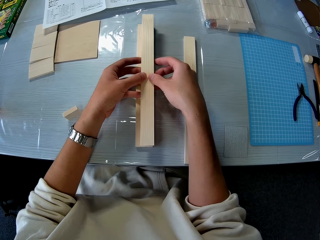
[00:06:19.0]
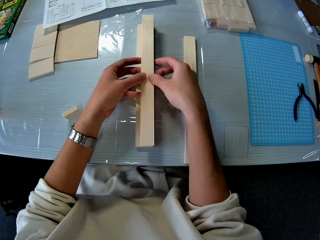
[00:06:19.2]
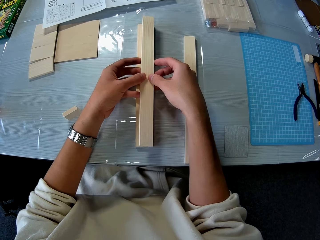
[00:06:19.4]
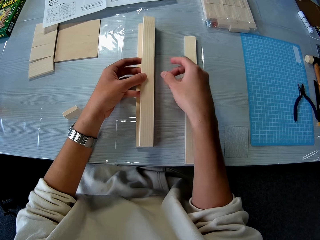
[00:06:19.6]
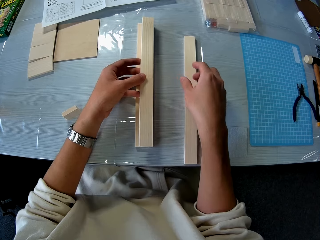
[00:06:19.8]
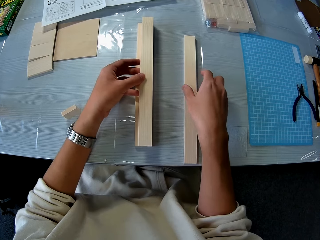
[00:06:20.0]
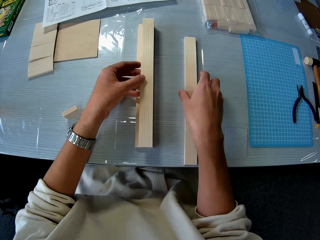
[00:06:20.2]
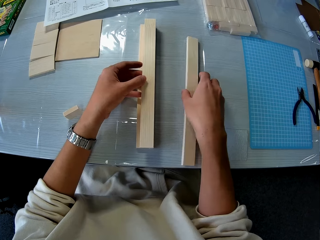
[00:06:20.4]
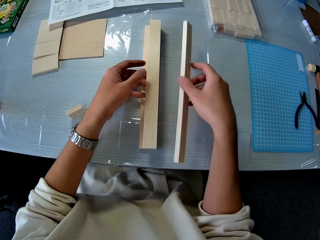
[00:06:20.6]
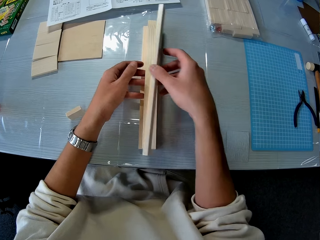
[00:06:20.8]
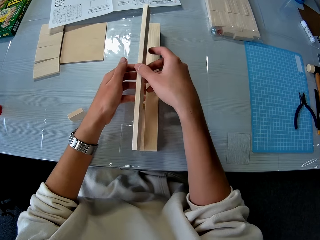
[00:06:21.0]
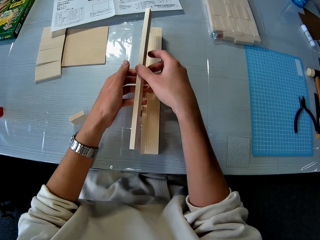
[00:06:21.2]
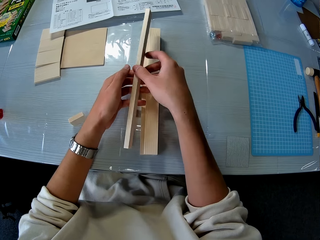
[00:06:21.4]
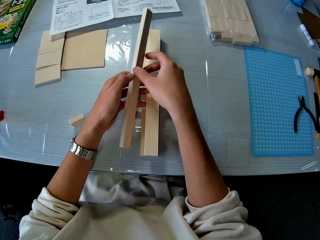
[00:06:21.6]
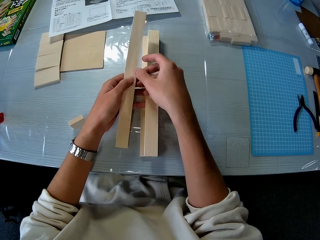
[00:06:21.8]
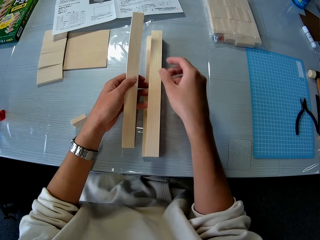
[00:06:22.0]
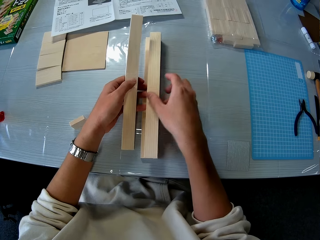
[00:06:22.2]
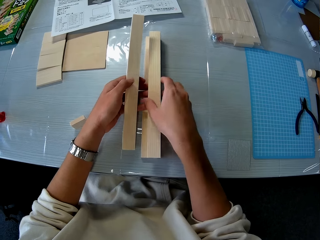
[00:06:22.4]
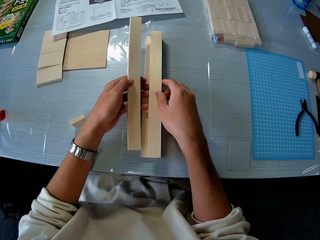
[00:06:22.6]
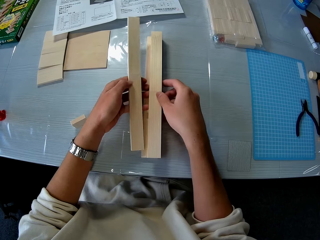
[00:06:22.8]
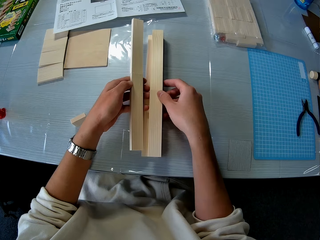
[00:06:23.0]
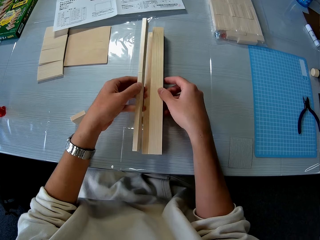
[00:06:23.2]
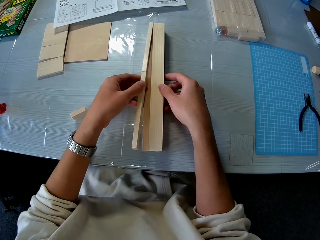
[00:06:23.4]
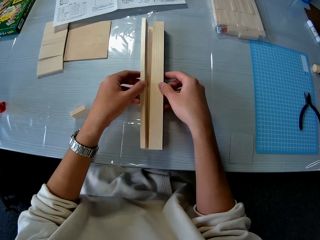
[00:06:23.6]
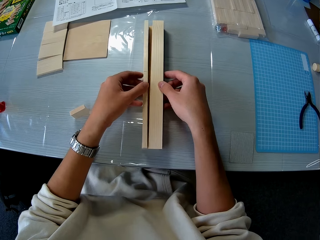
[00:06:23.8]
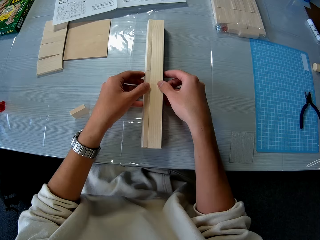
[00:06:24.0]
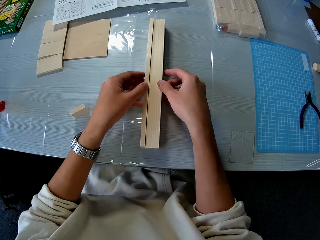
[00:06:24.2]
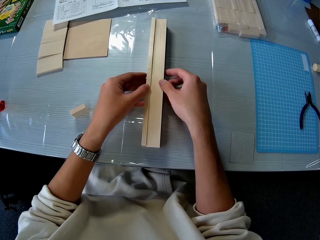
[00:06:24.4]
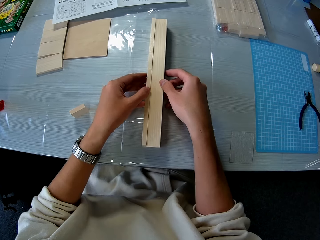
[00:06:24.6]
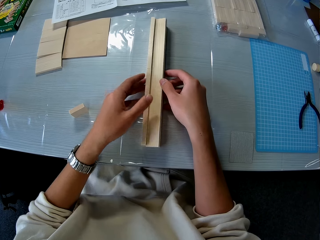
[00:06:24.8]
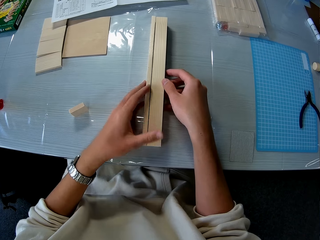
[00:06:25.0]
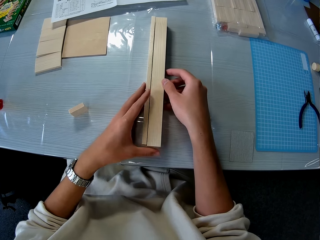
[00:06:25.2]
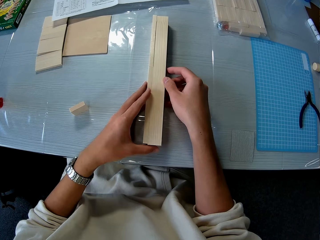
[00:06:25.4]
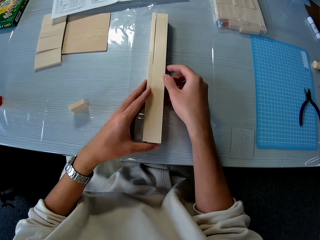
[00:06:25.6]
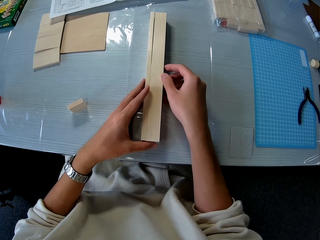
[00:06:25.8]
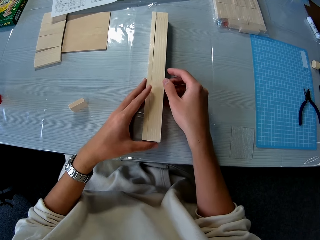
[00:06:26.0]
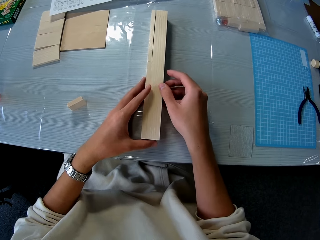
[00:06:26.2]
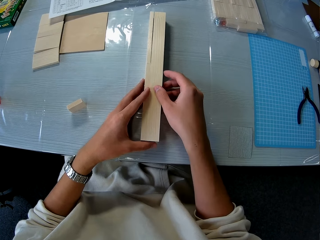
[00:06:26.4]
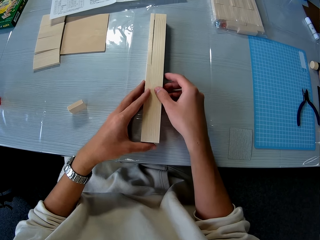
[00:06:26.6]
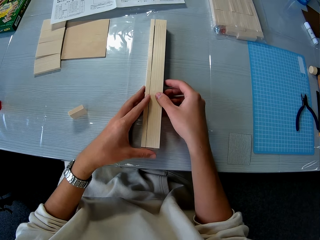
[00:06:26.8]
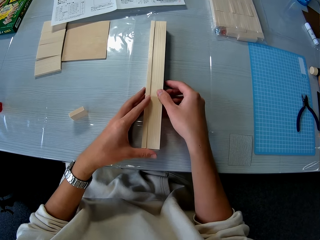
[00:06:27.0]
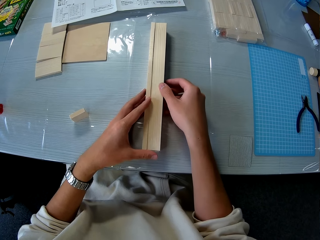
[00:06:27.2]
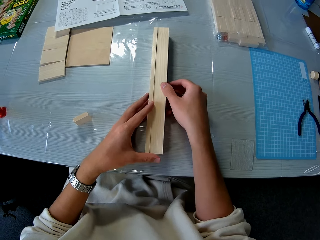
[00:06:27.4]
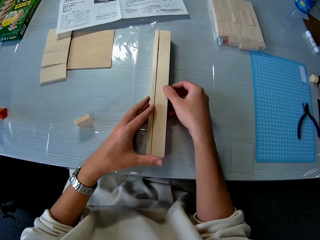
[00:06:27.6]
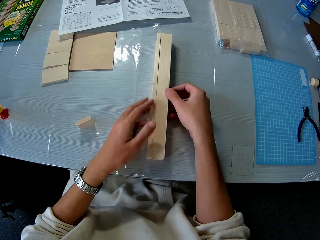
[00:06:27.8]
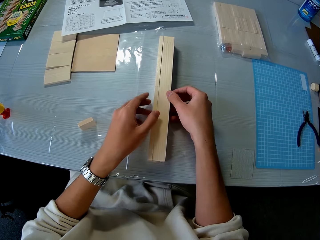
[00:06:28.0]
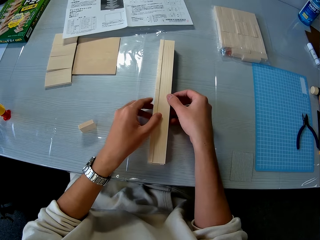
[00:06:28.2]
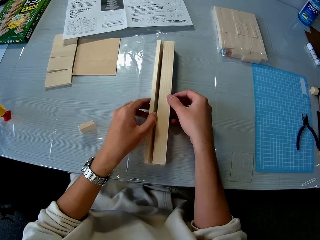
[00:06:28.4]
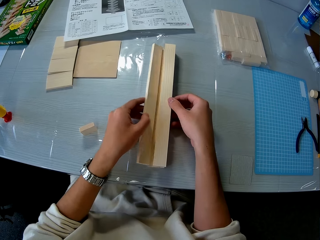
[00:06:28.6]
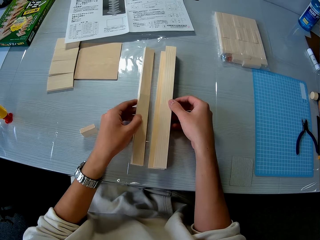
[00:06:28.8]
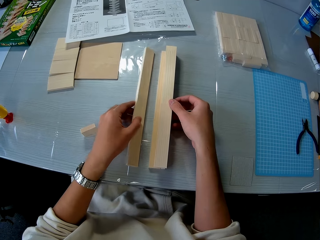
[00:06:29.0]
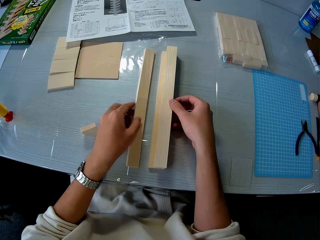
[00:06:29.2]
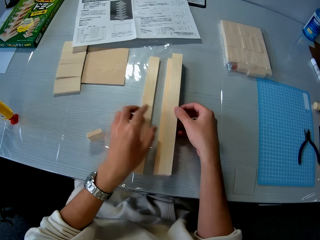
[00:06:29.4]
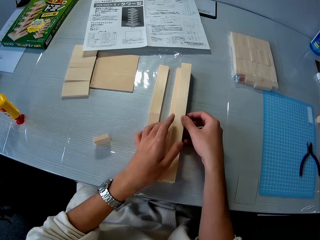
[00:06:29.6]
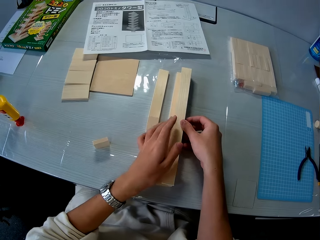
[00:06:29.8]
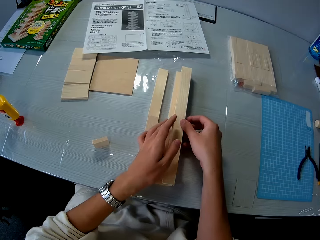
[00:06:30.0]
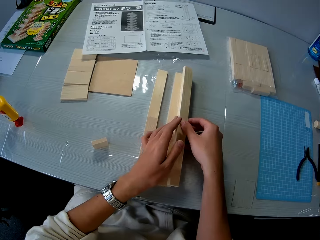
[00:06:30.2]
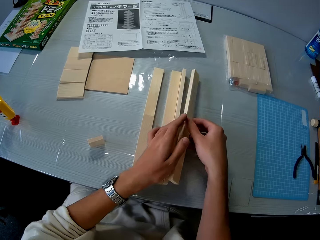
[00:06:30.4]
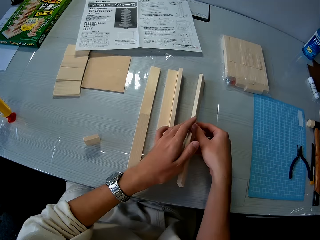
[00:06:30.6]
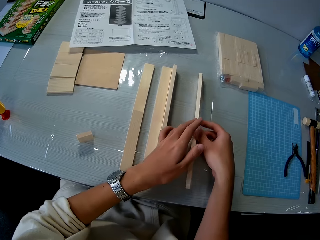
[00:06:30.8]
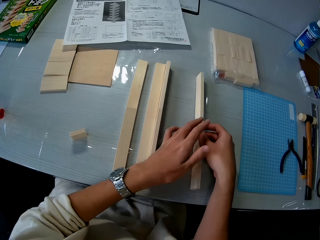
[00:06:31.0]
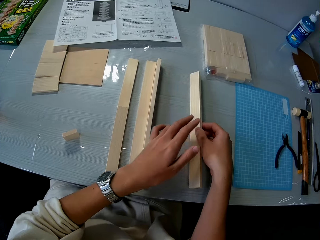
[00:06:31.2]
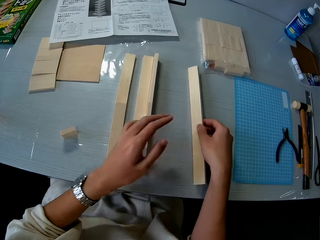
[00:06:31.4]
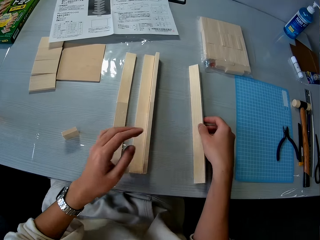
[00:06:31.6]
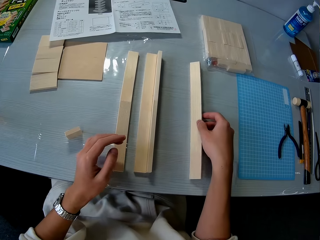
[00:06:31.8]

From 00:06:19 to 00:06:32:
The camera wearer picks up a piece of wood. They put the woods together. They separate the pieces of wood with both hands.

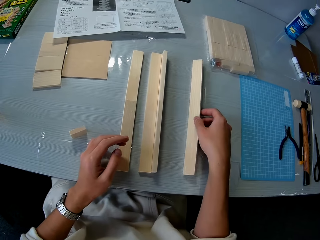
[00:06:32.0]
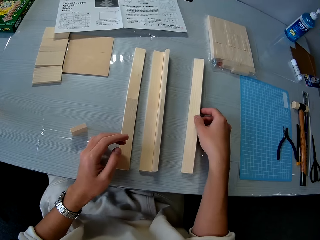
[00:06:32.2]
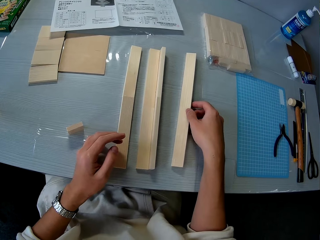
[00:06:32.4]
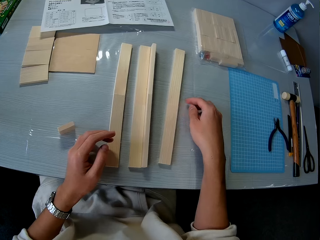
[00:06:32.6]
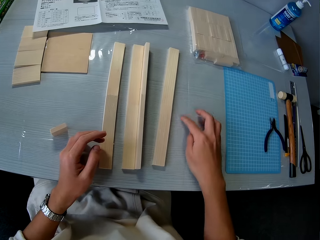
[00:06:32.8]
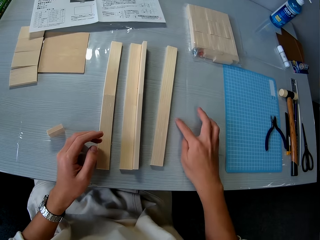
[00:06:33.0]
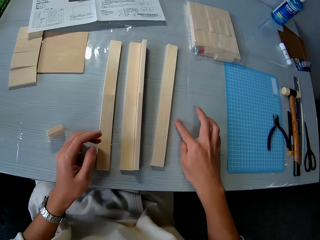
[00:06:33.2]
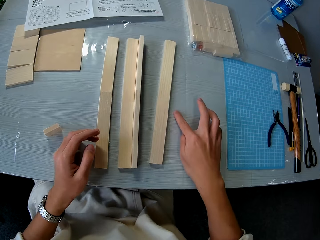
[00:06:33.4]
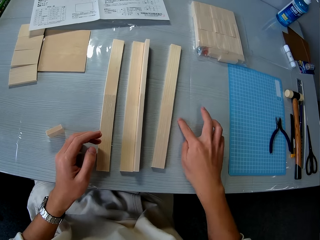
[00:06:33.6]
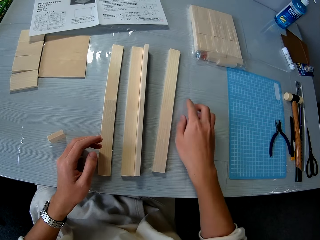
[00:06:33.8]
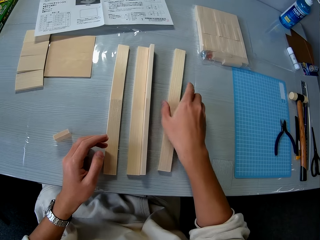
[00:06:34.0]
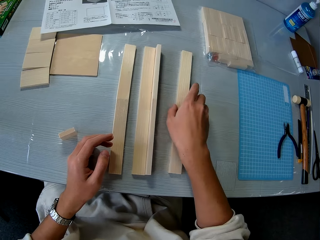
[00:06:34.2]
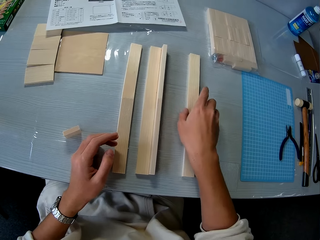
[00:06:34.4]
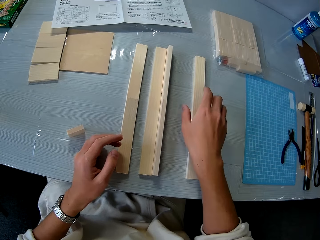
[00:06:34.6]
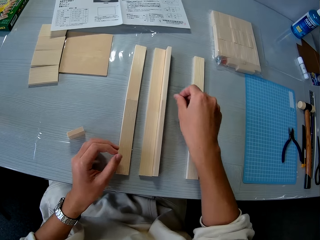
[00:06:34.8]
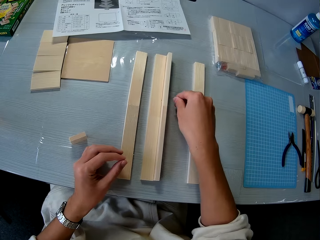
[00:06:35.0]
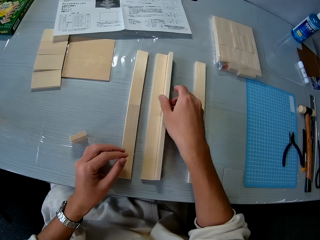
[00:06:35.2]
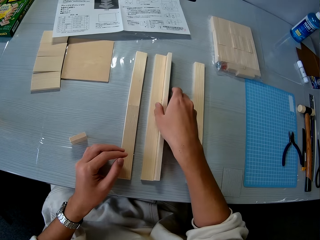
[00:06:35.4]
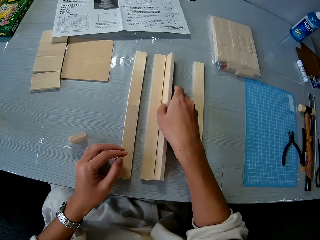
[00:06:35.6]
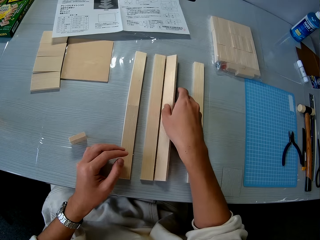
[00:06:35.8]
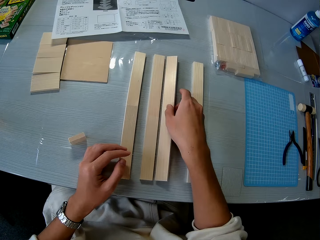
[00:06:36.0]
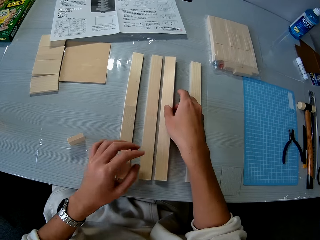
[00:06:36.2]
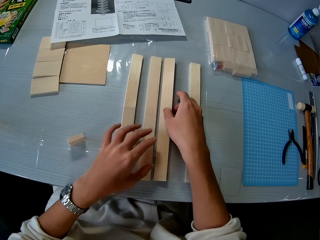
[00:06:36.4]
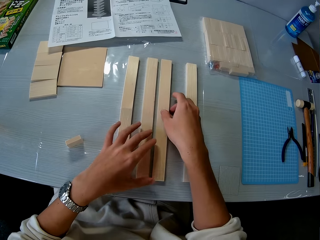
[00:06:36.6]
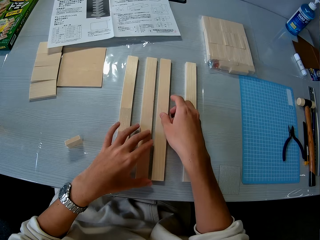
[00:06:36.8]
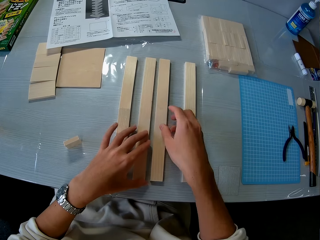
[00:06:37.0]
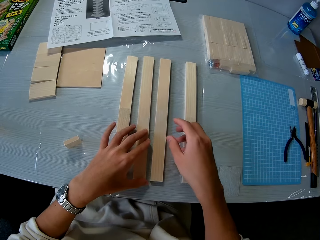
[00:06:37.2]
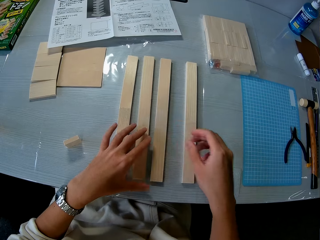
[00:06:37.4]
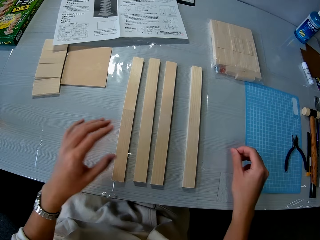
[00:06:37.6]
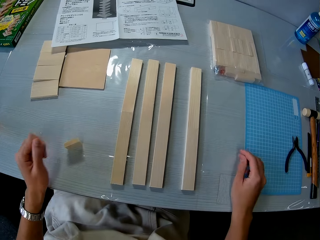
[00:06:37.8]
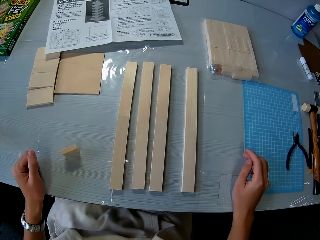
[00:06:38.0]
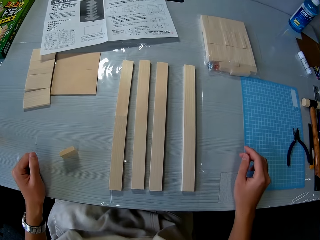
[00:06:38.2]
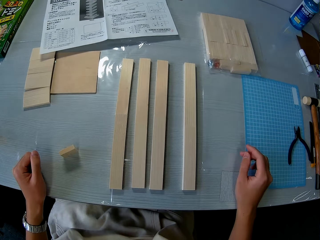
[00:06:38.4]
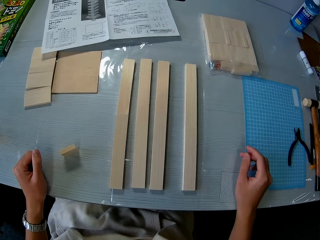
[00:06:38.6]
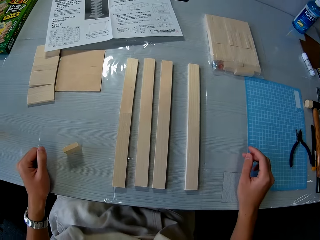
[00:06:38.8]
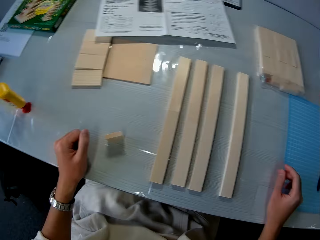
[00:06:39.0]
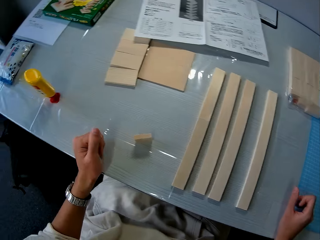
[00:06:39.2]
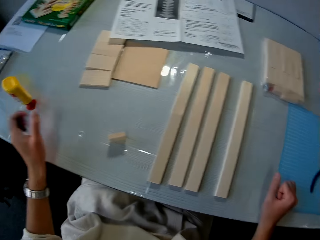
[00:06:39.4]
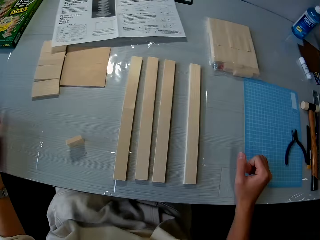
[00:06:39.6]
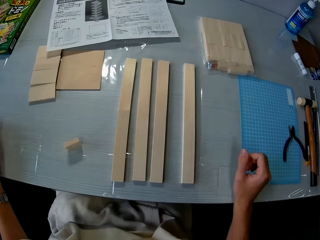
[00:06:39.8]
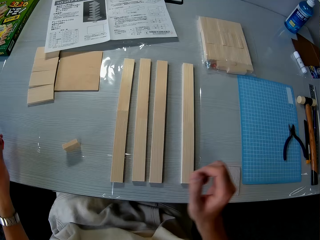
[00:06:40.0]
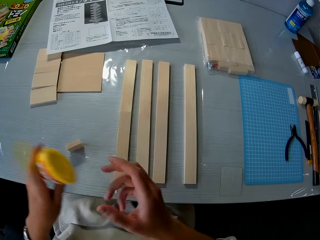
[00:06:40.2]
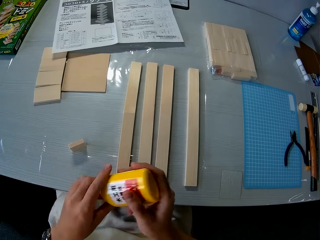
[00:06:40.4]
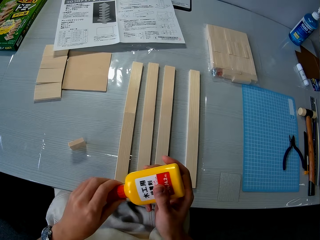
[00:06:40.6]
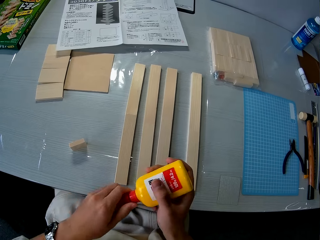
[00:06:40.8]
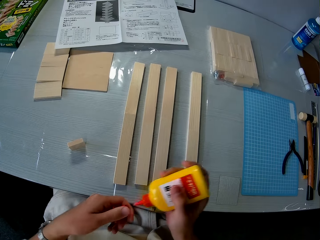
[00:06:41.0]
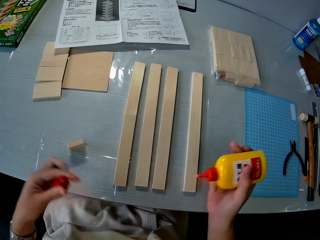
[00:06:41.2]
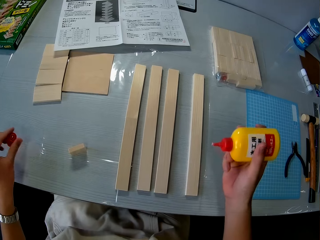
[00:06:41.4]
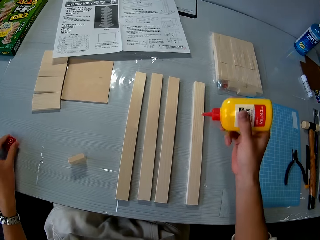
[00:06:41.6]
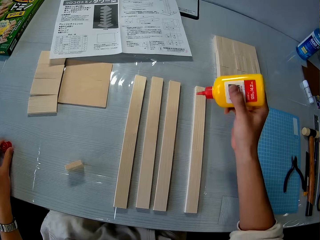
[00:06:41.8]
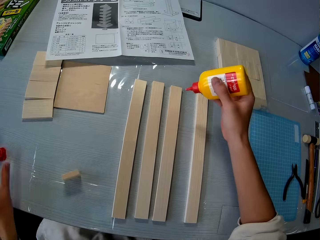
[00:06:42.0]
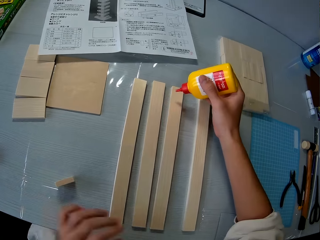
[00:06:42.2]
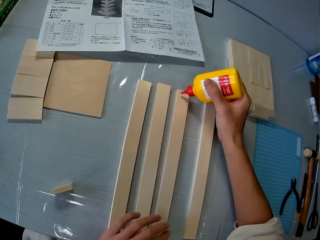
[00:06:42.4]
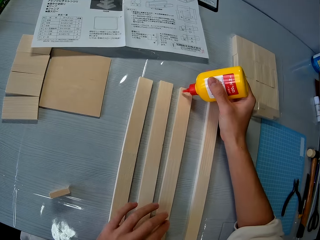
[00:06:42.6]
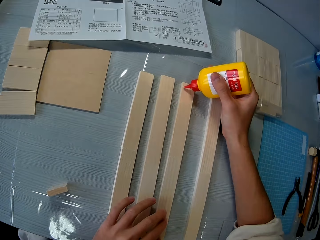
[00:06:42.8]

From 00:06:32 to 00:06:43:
The camera wearer rubs his finger on the table. He separates the woods. He moves his left hand to the left. He picks up the glue bottle. He passes the bottle of glue to his right hand. He opens the bottle of glue with his left hand. He drops the bottle of glue on the table with his left hand.
